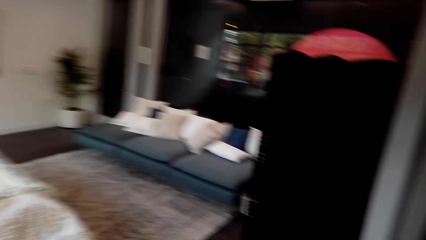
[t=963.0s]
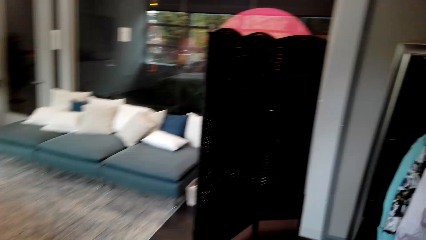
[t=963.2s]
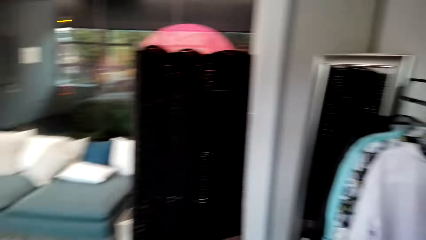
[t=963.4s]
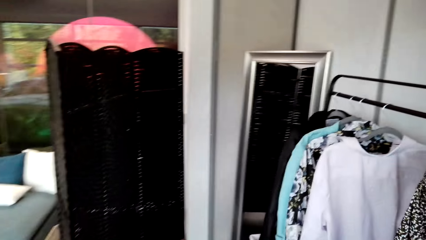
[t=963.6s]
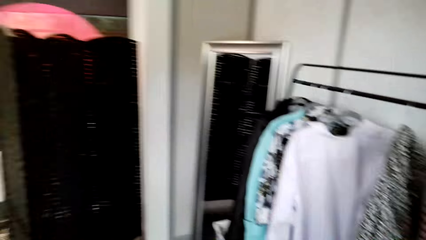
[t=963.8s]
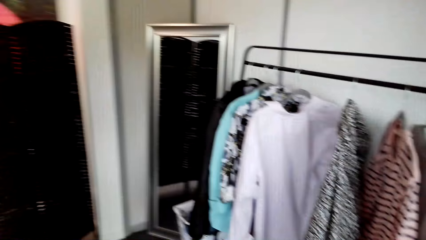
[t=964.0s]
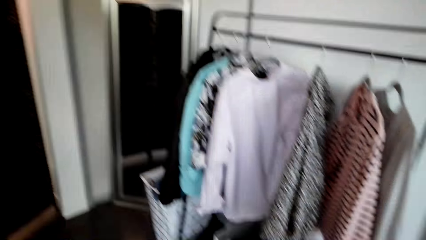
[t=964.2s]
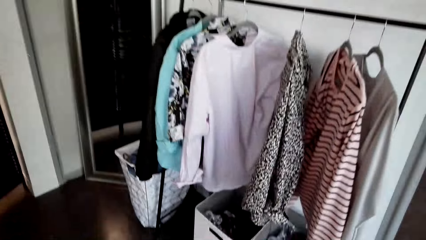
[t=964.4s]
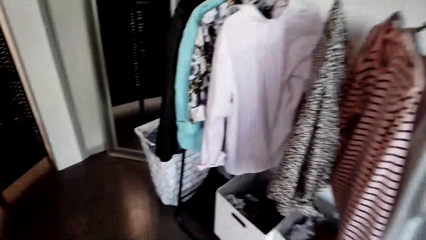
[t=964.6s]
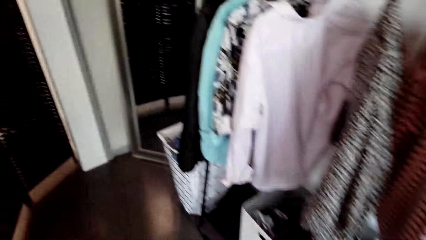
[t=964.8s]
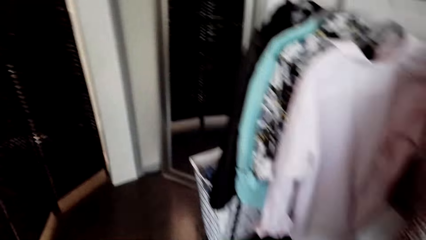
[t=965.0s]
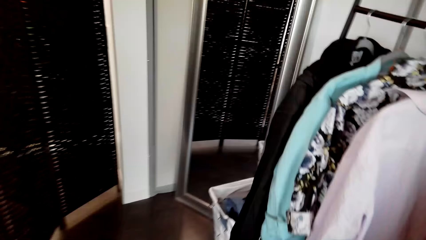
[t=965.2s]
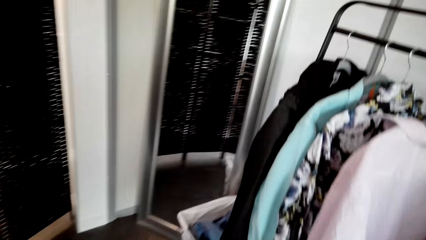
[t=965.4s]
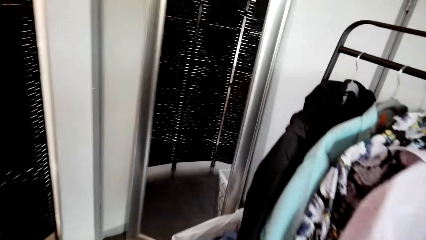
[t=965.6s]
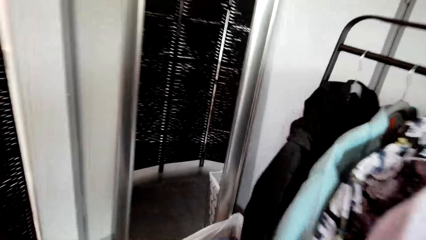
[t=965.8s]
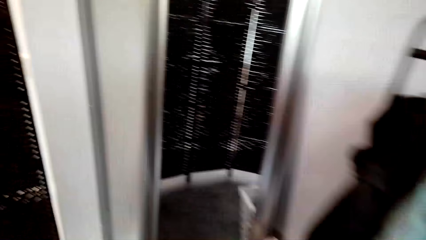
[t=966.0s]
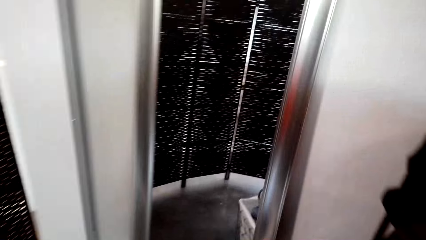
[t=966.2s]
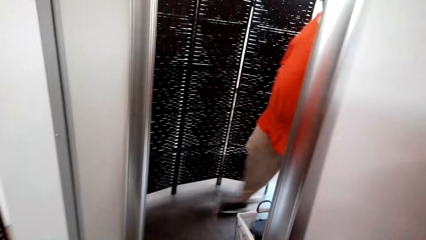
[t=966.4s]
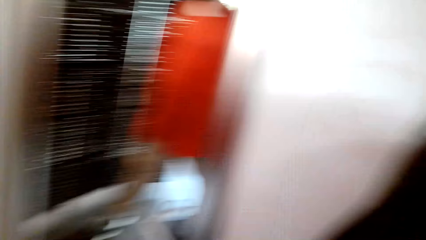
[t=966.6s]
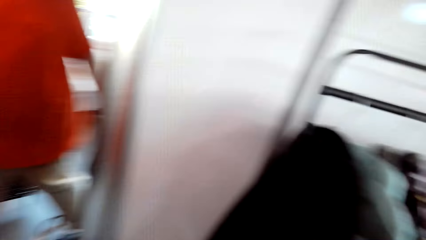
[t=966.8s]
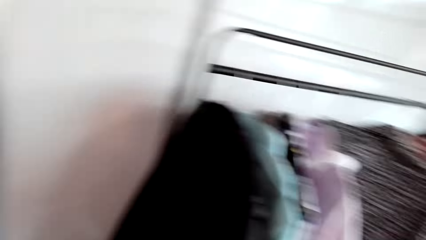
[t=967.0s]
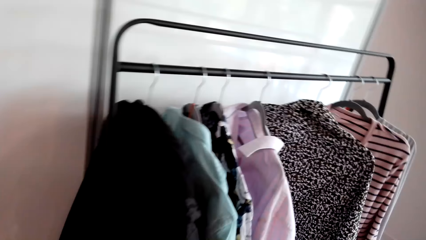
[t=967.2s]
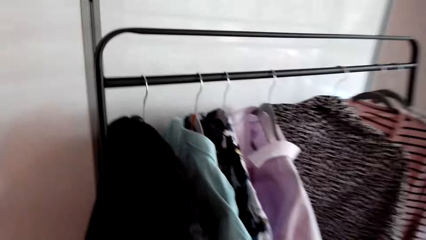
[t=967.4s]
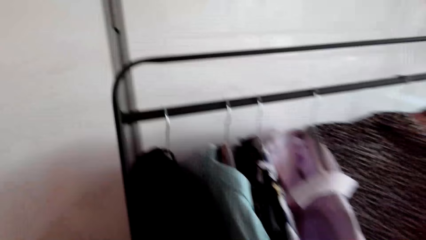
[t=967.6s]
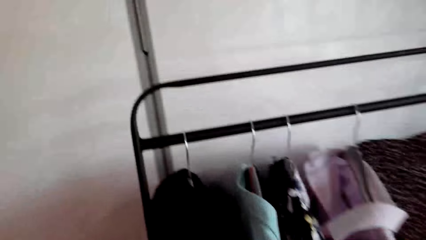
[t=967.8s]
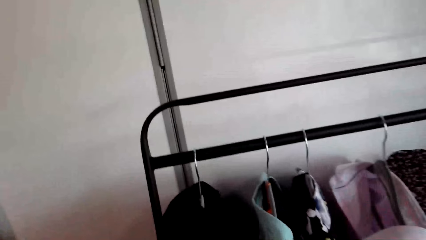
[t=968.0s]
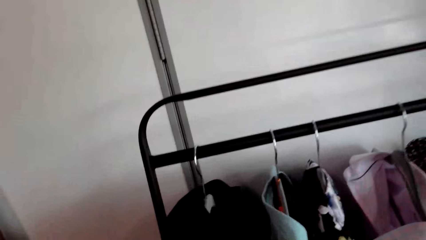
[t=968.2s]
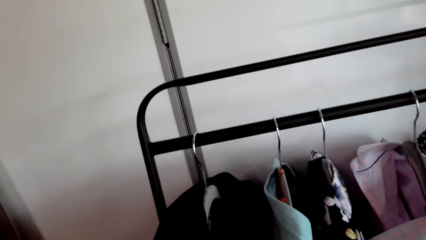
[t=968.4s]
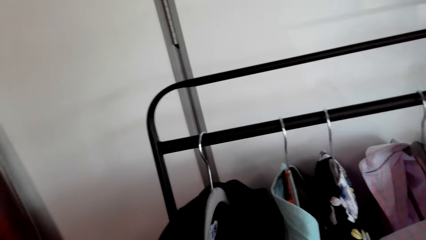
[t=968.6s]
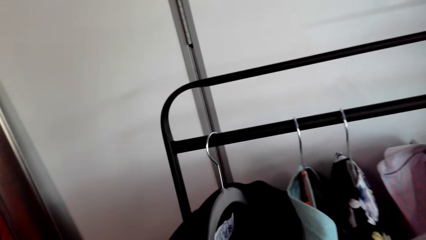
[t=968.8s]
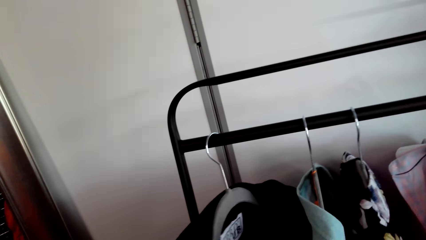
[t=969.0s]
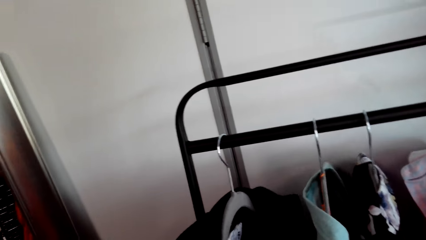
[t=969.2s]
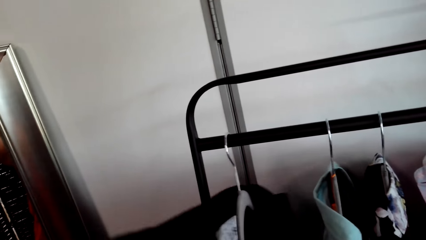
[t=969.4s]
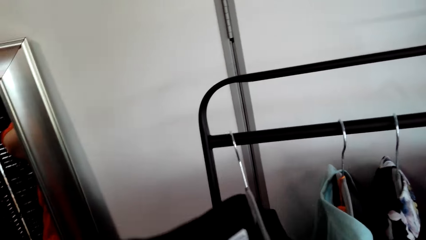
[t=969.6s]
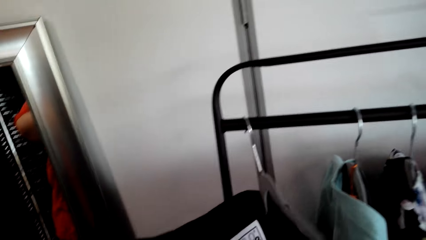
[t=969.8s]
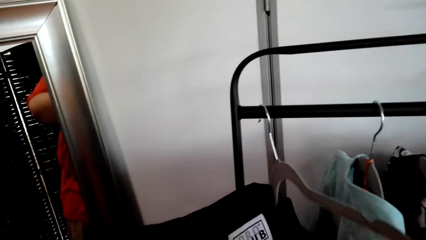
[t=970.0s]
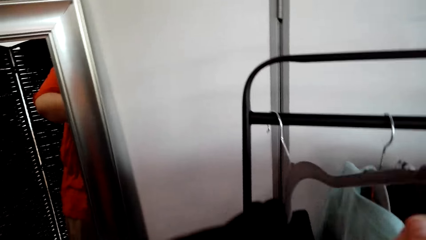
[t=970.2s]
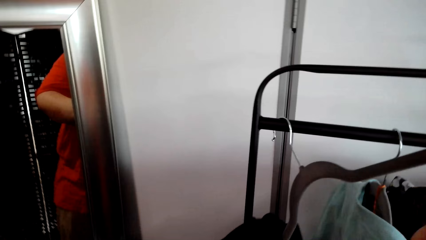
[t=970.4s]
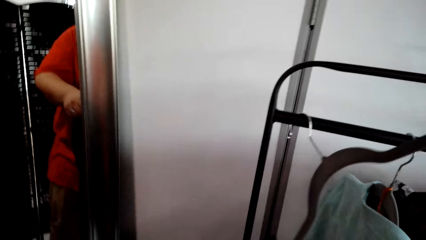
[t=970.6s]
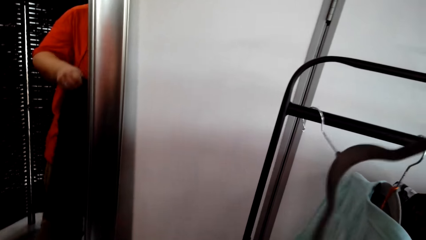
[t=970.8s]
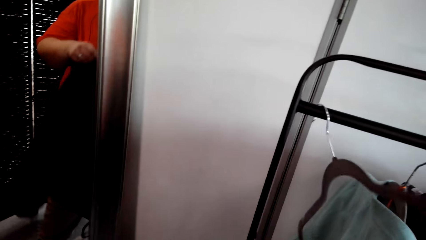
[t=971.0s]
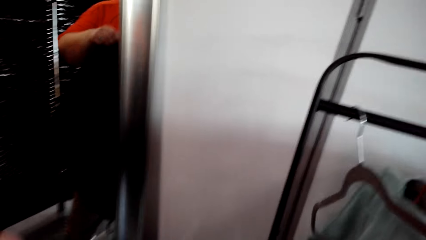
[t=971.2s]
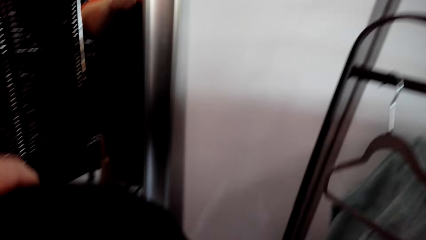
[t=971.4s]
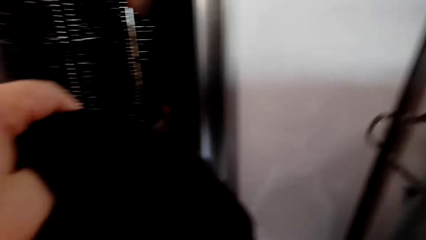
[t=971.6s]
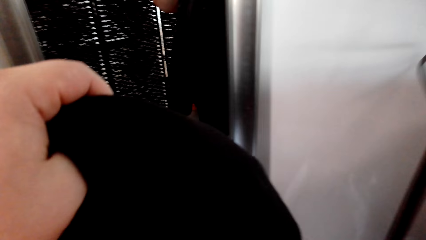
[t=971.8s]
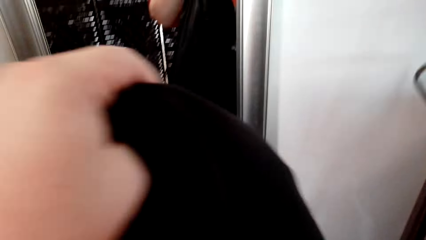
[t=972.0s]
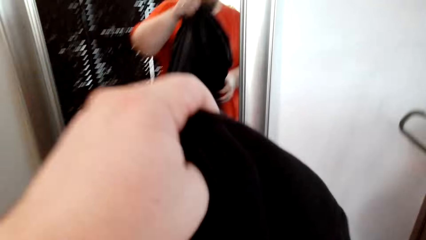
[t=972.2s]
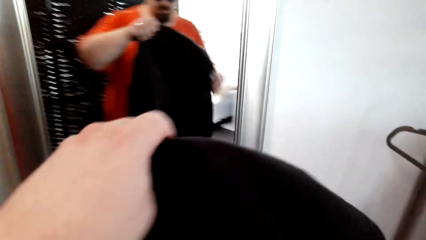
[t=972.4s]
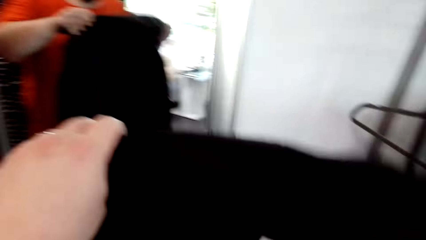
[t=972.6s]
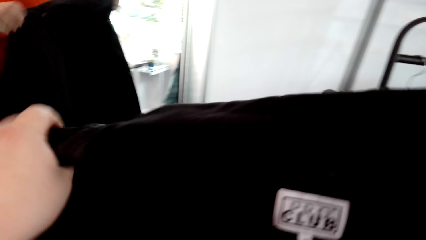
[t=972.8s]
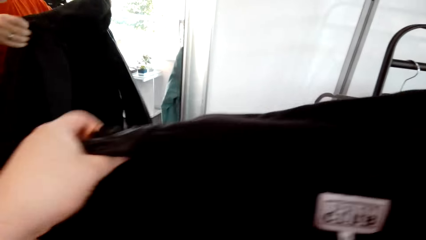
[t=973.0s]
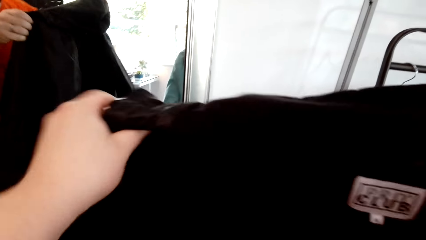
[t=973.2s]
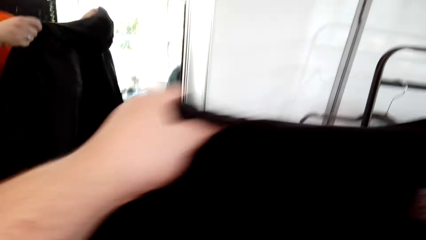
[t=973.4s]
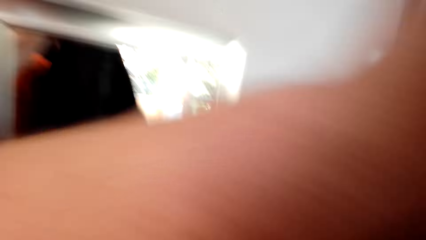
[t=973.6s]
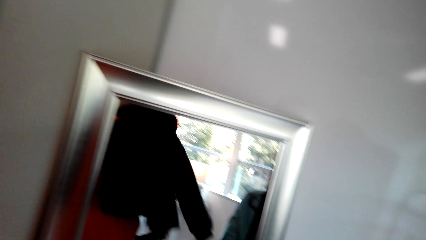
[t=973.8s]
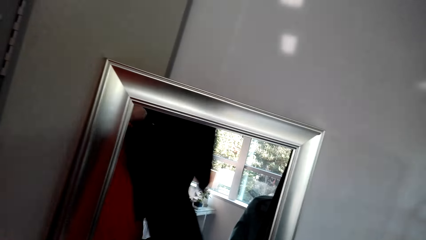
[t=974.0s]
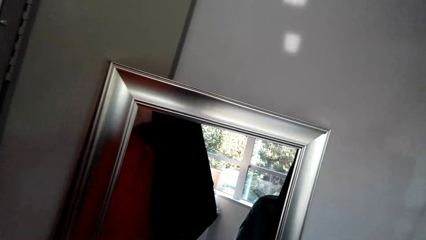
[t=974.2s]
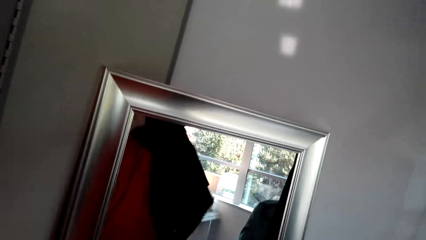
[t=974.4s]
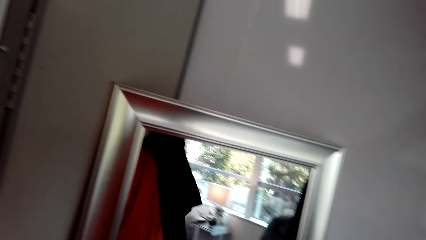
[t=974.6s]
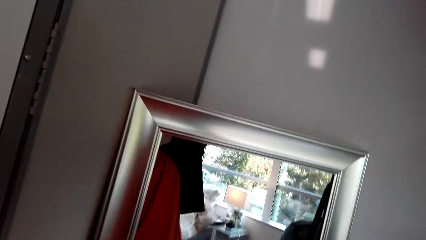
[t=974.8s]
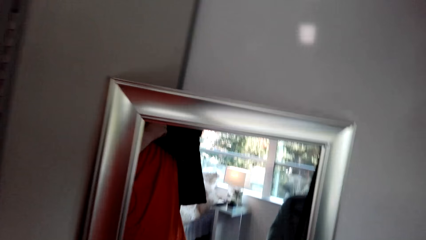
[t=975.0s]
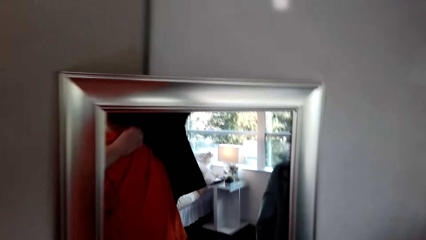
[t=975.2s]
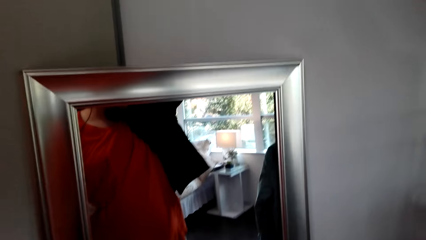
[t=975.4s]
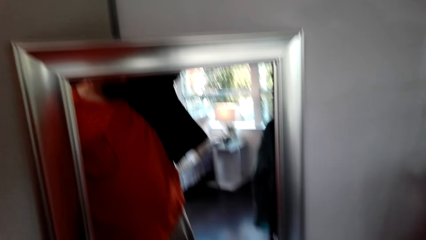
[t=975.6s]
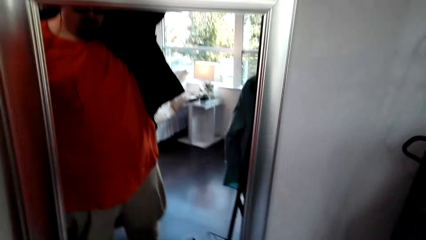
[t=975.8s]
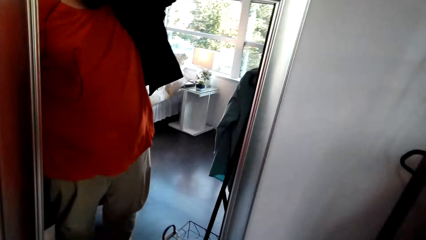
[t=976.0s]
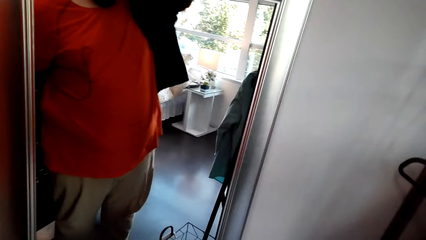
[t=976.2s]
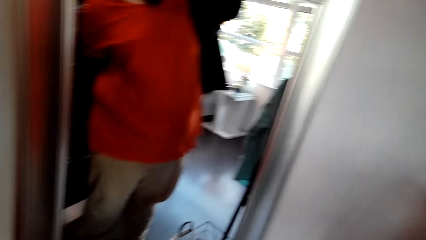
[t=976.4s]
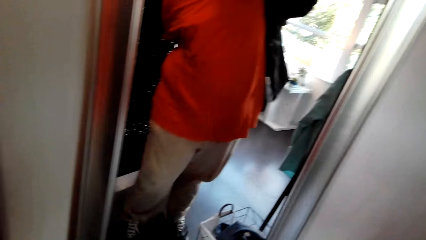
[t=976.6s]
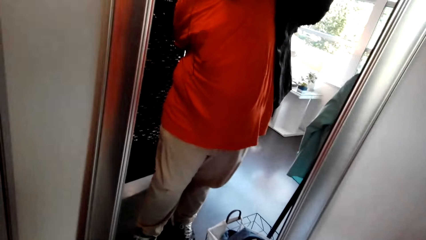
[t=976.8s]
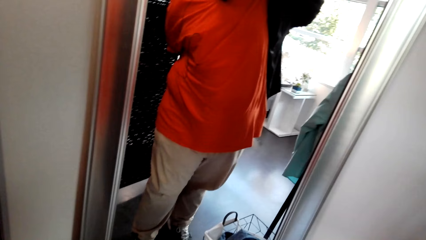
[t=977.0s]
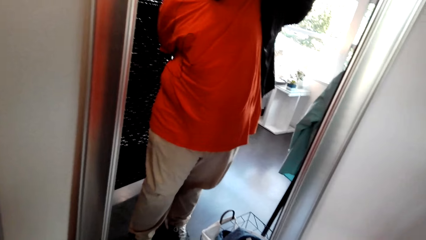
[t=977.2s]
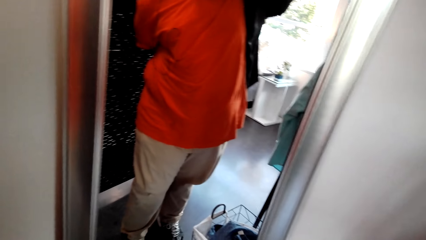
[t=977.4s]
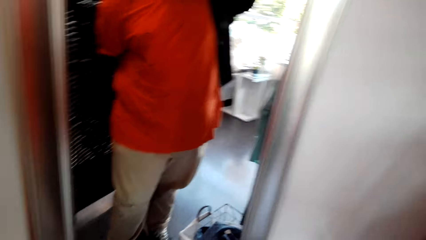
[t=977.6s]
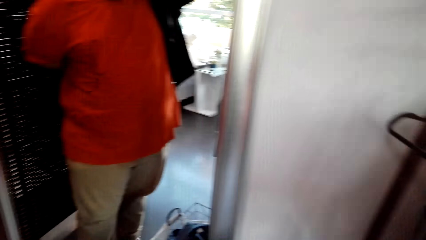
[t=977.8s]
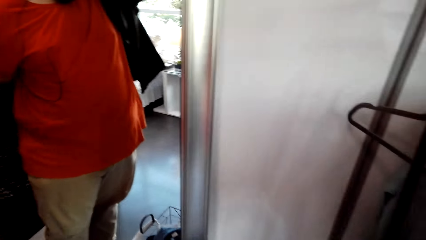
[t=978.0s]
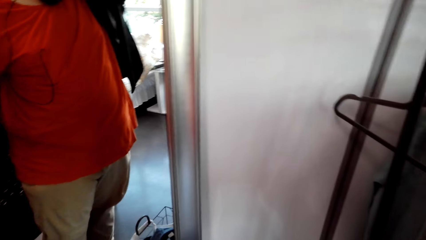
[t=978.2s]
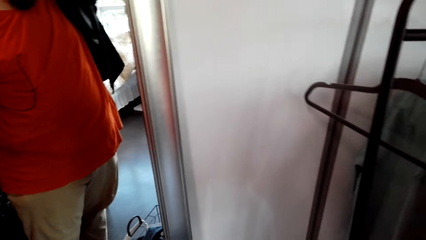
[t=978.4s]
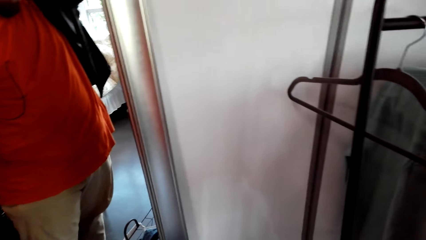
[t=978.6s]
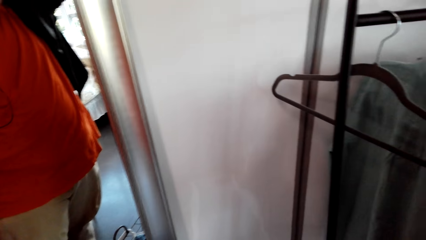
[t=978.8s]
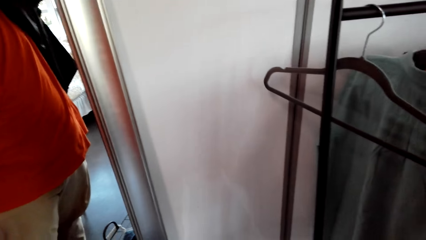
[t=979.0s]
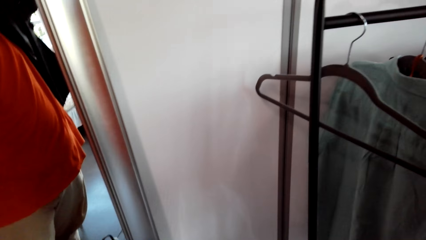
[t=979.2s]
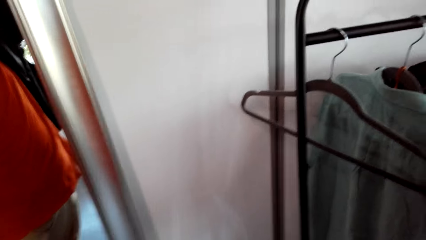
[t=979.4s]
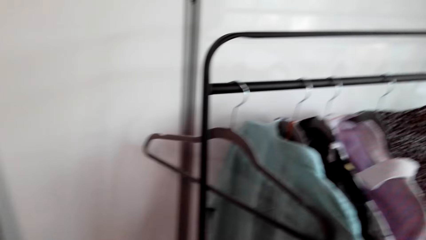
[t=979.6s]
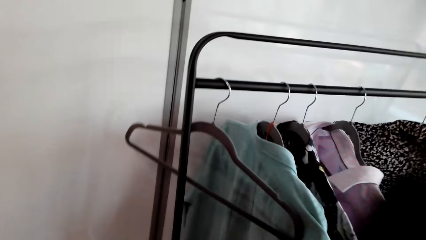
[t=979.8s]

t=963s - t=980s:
The camera wearer takes a coat from the cloth rail. They wear the coat.
